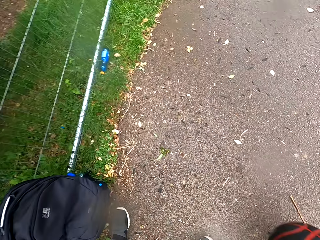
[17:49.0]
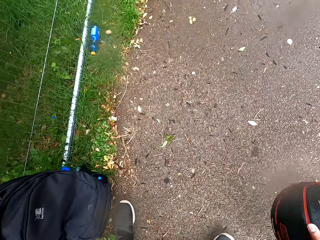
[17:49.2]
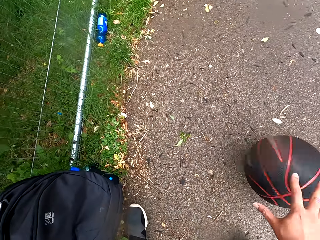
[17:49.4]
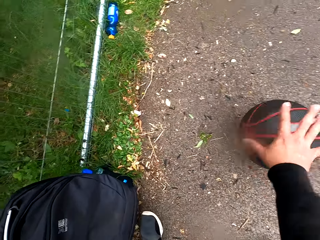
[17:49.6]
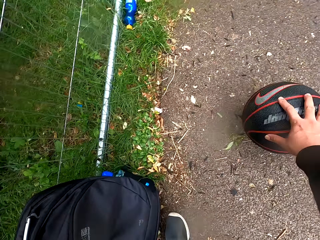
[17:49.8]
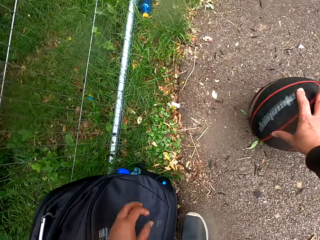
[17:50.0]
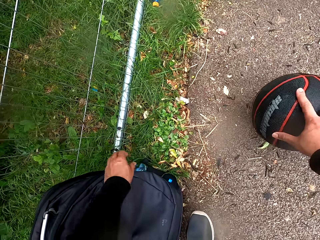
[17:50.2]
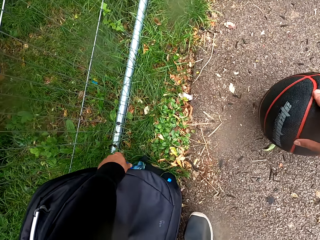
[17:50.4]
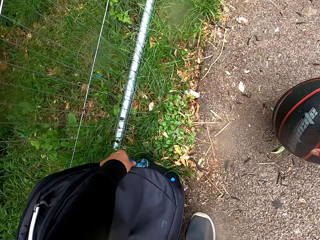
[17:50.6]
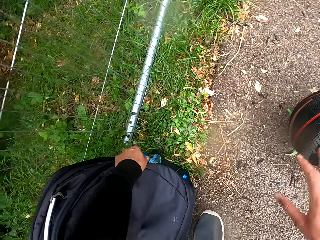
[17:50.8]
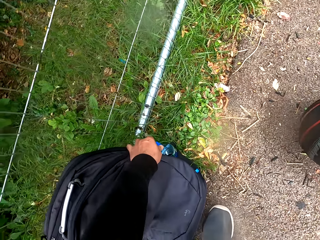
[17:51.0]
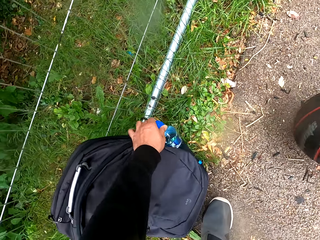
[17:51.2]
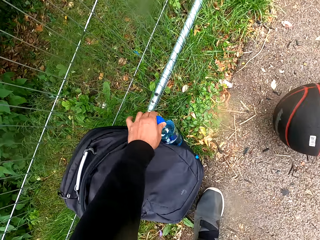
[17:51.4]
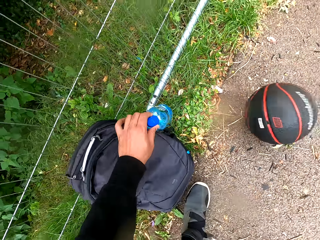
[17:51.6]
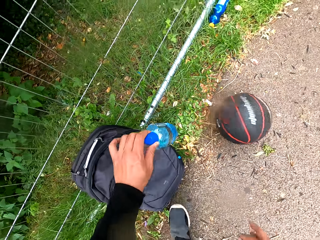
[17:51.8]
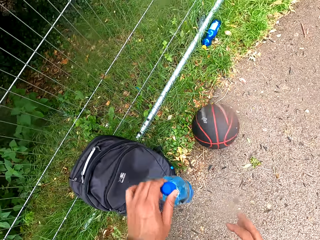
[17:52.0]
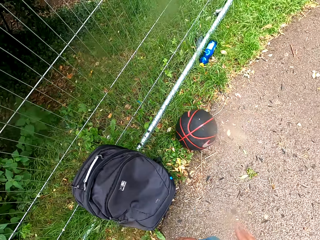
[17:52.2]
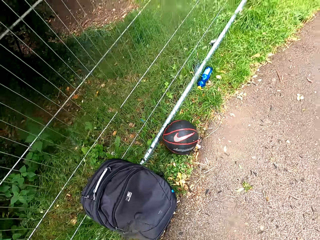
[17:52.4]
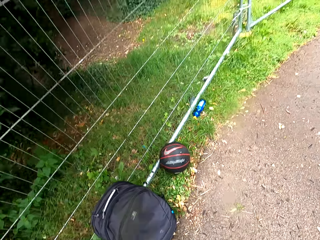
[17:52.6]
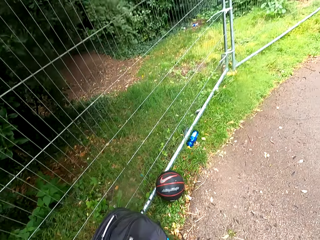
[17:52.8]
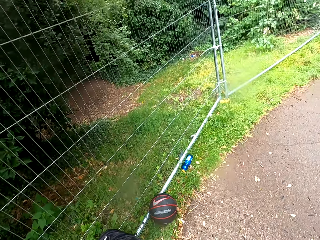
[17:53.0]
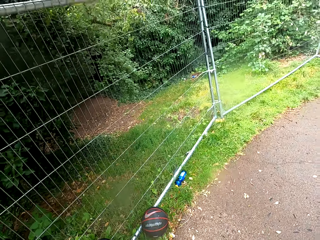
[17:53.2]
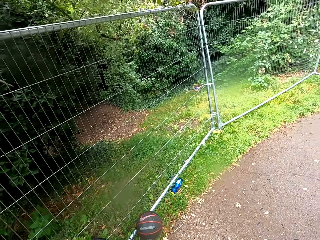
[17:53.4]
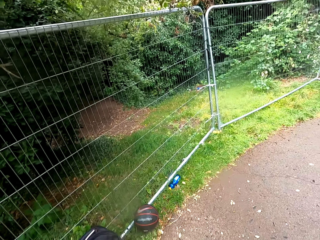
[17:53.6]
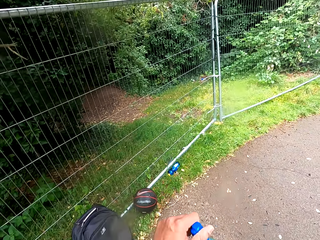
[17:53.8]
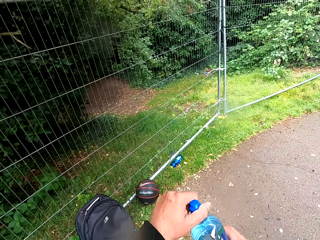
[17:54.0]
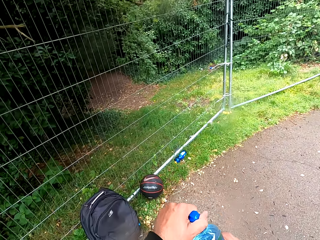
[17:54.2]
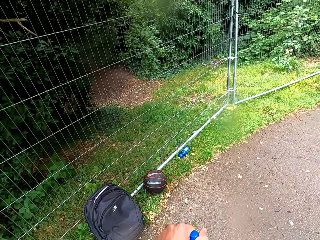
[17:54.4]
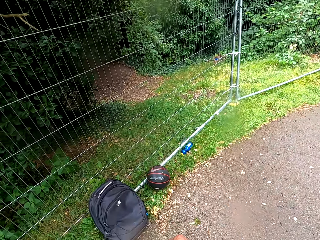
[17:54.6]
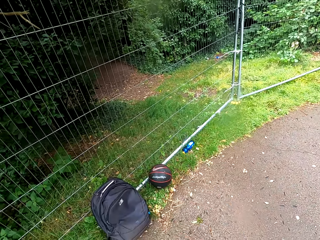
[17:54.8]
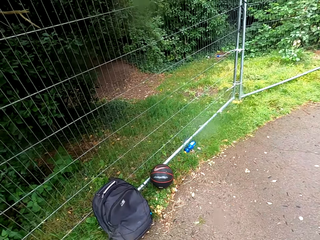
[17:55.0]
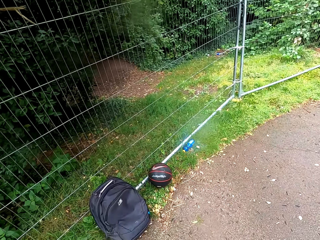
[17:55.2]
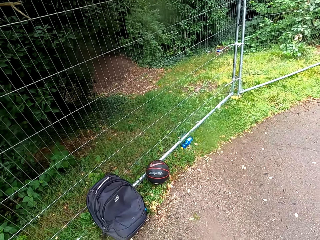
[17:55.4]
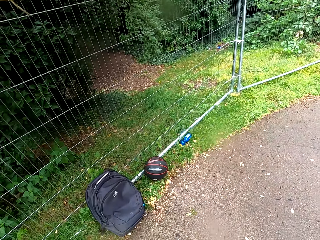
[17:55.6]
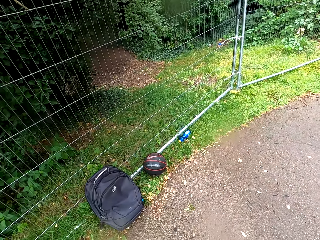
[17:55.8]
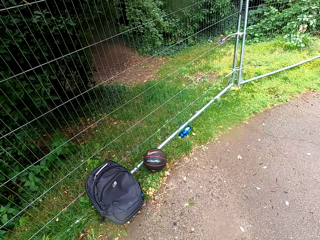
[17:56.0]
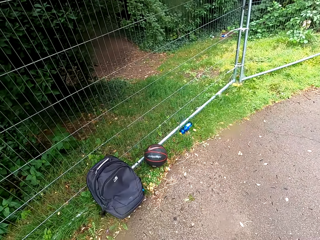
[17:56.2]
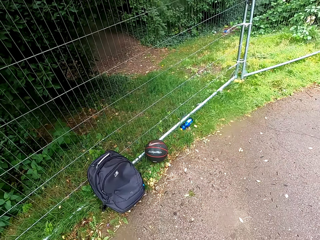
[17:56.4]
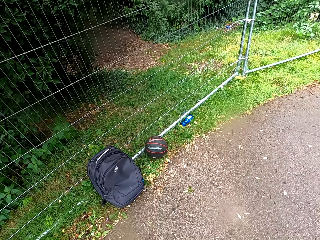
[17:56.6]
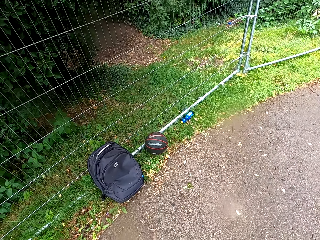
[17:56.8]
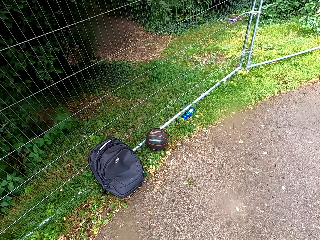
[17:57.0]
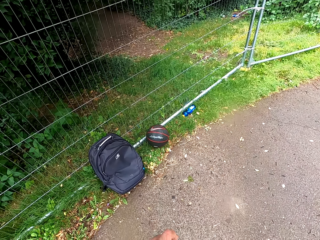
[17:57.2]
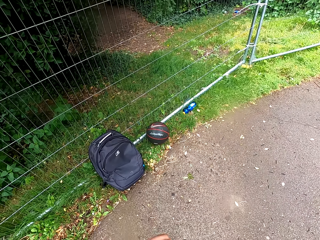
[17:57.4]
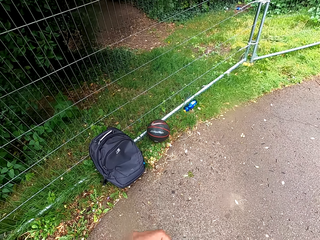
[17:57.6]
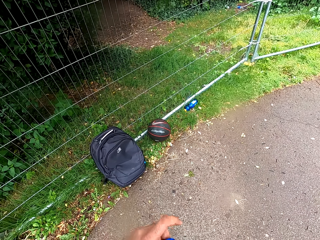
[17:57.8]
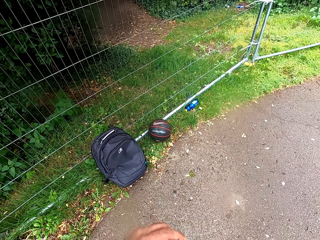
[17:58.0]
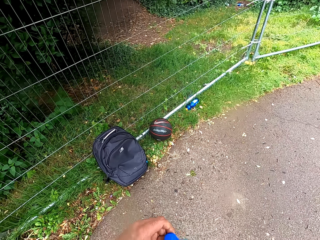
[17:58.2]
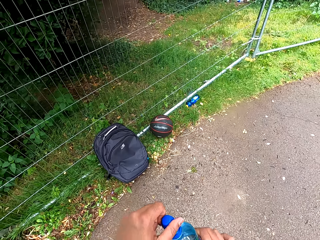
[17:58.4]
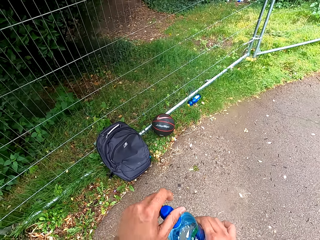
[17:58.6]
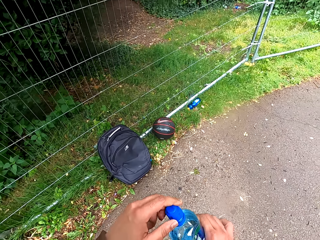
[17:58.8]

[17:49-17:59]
The camera wearer walks around. They put the ball on the ground. They roll the ball near a backpack. They pick up a bottle of water from the bag. They open the bottle top.

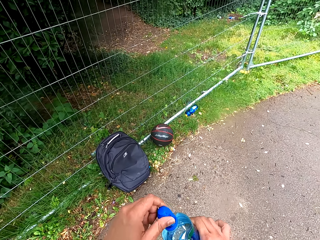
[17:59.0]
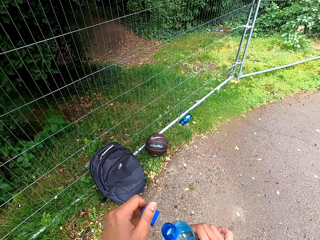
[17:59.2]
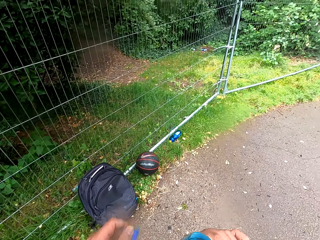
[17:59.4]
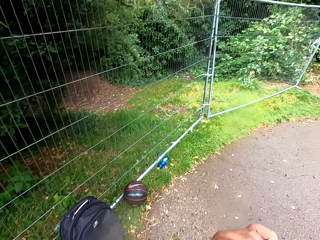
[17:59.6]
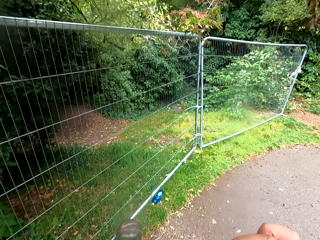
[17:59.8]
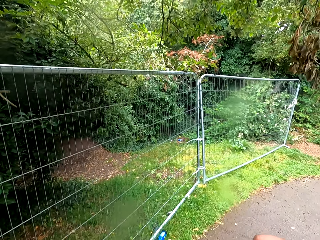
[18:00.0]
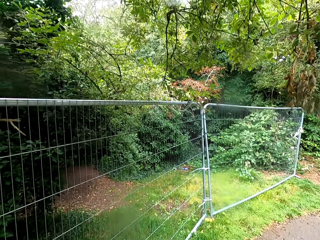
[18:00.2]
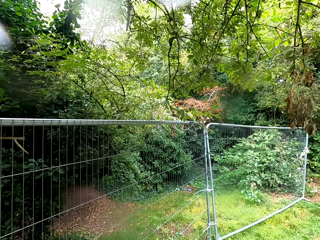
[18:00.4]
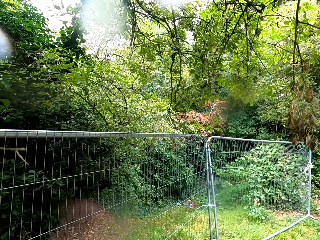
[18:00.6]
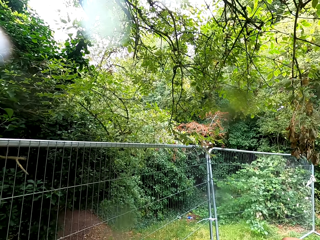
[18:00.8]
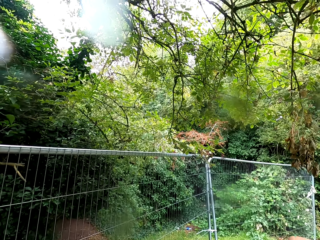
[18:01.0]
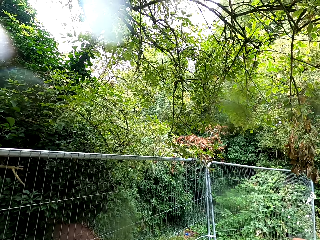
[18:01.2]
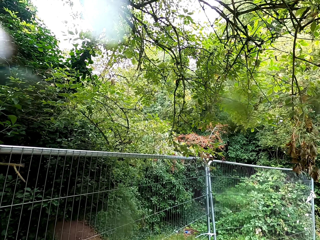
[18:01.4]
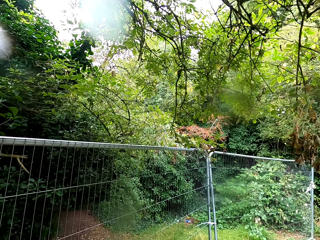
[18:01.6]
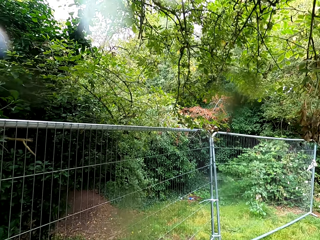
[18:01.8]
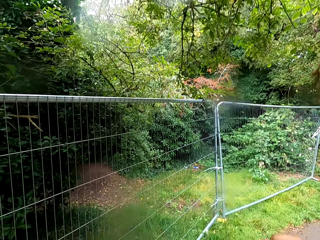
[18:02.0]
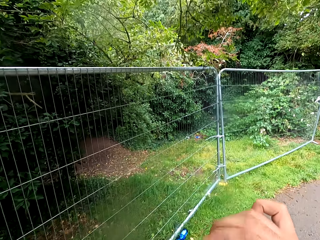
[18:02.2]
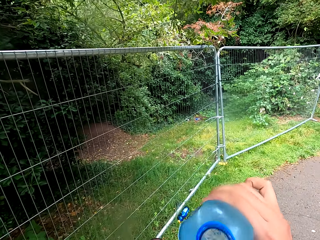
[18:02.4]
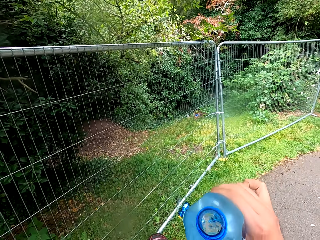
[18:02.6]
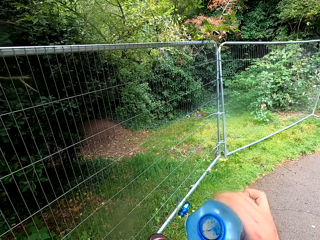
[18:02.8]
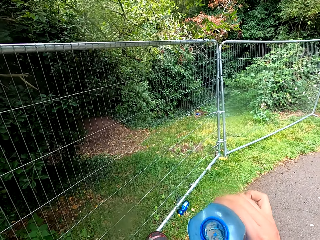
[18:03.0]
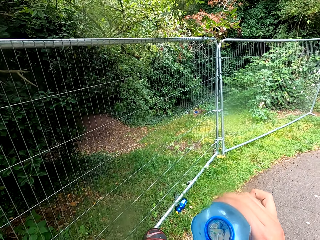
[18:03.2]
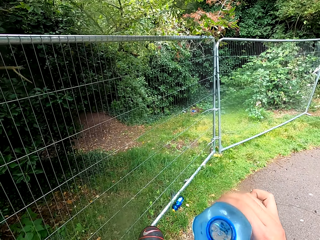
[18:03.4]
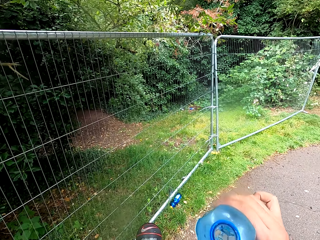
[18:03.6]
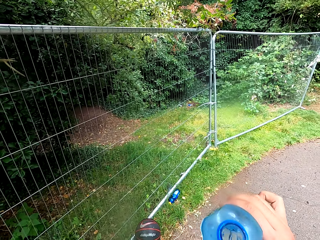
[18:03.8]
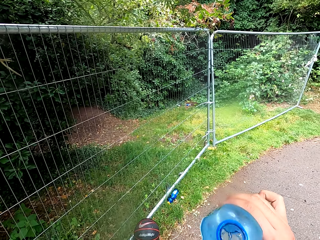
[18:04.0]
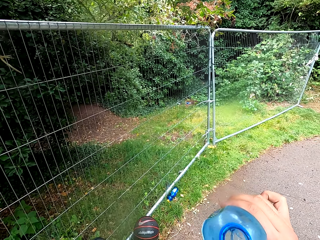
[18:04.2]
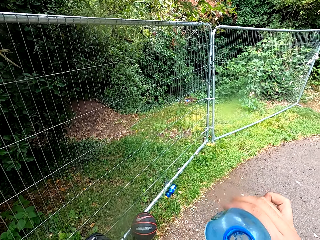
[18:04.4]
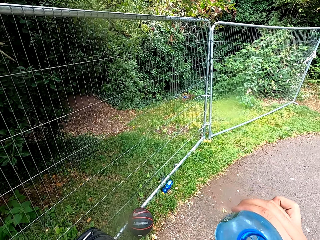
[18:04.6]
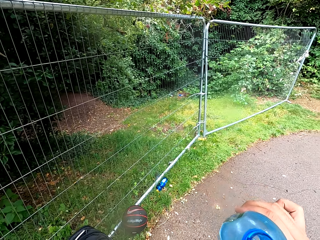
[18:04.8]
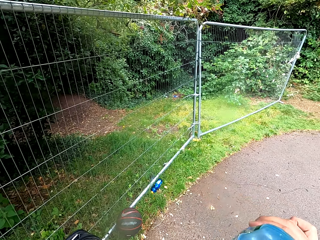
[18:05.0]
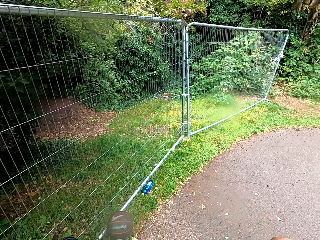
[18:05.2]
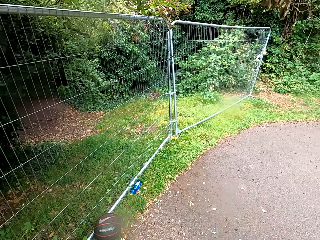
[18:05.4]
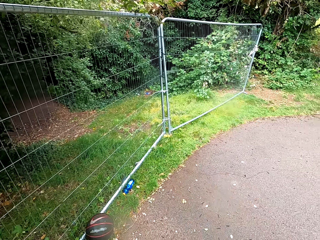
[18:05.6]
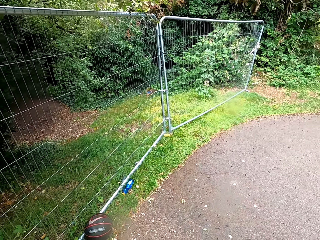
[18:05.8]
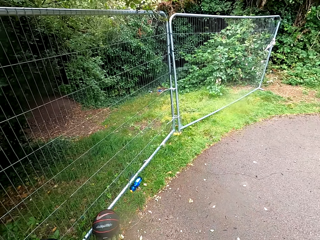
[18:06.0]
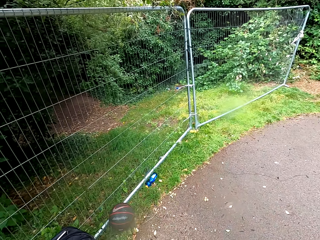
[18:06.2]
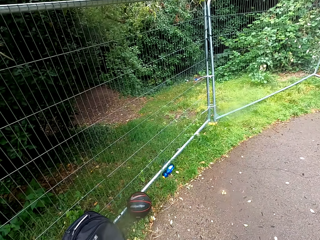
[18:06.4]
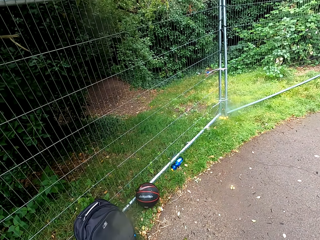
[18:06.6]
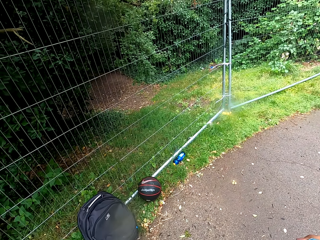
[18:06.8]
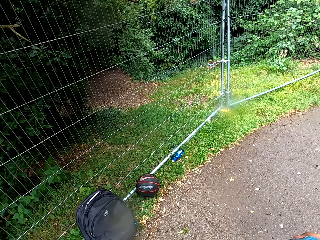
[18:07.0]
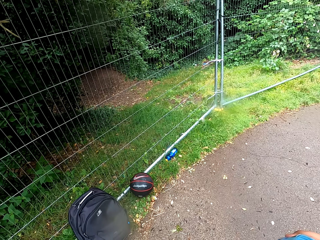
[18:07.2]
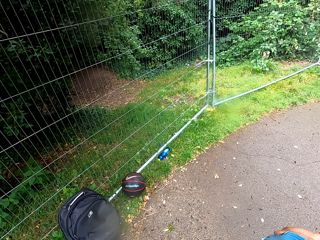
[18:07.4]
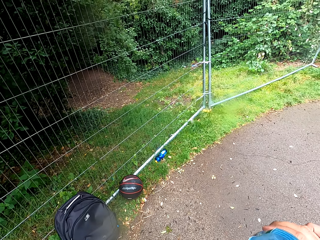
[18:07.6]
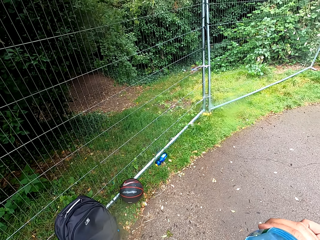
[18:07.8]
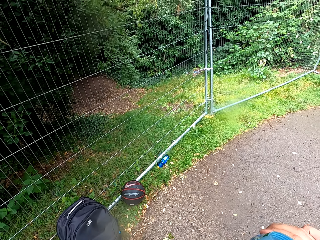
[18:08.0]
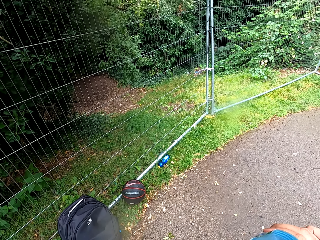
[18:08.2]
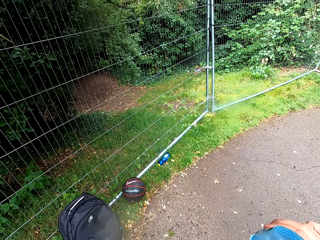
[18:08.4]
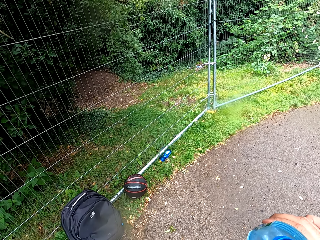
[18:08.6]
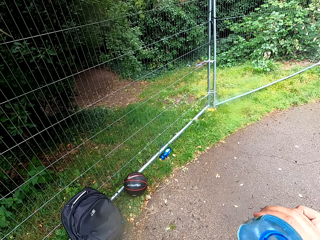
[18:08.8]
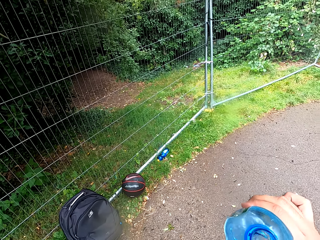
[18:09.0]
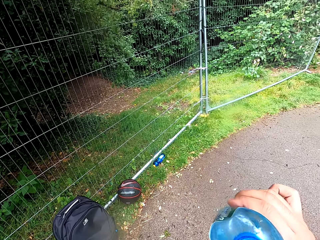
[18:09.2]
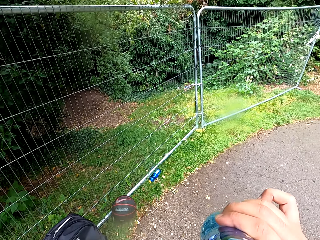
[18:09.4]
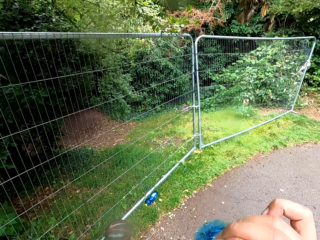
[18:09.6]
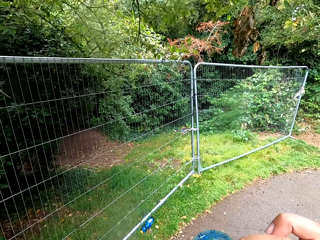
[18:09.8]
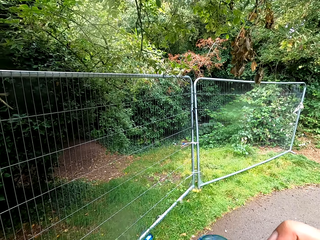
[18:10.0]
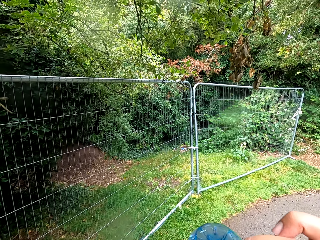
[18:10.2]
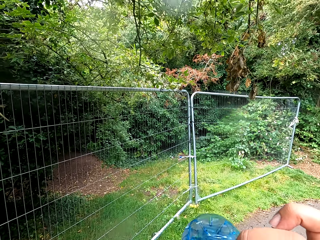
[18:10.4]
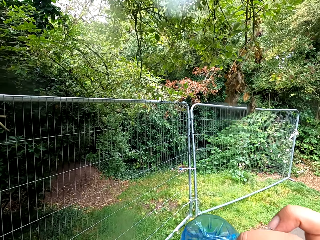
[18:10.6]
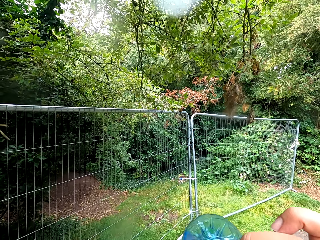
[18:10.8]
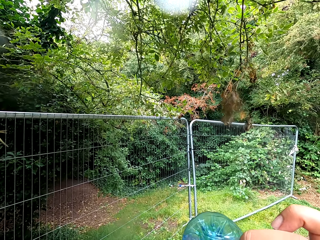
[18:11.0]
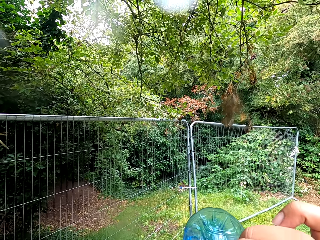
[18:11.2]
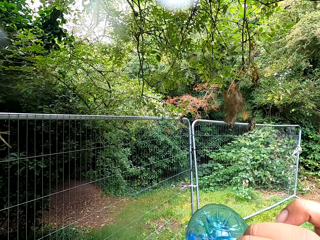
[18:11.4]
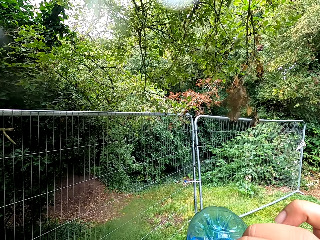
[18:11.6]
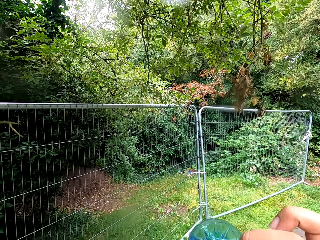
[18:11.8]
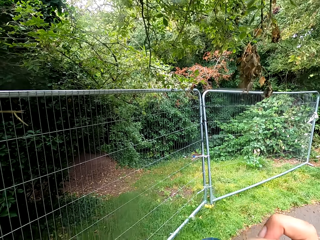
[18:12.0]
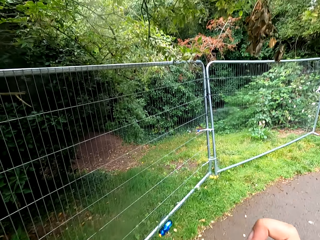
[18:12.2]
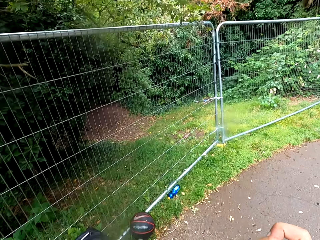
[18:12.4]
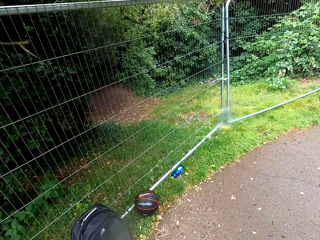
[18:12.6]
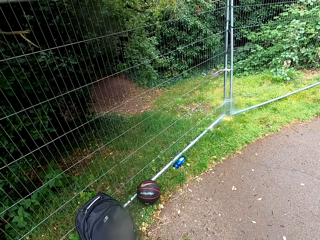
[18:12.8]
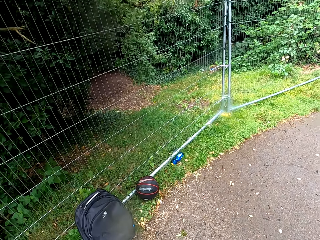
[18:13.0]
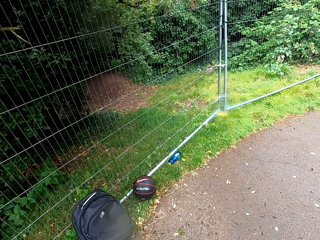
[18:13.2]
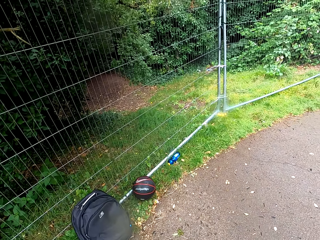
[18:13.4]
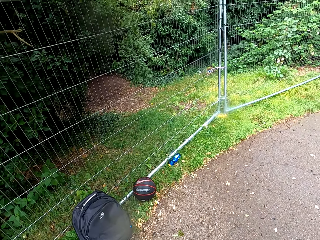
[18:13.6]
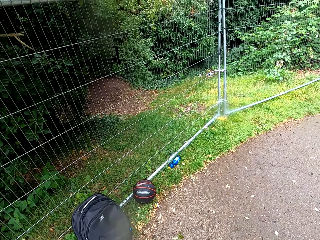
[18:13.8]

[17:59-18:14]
The camera wearer drinks water. They pause to drink water. They look around. They sip water.
